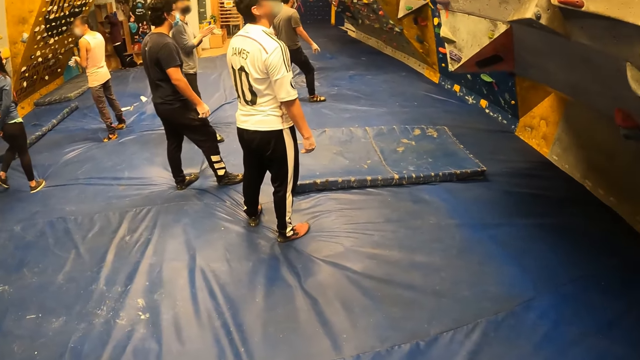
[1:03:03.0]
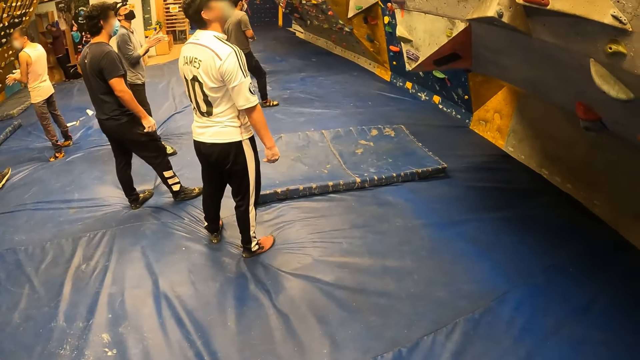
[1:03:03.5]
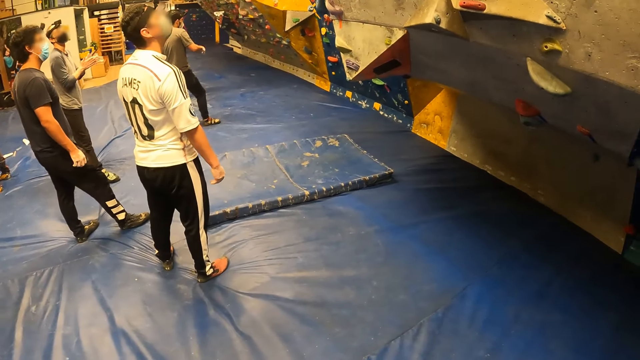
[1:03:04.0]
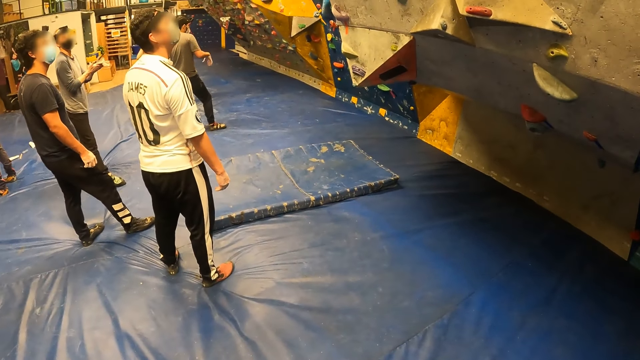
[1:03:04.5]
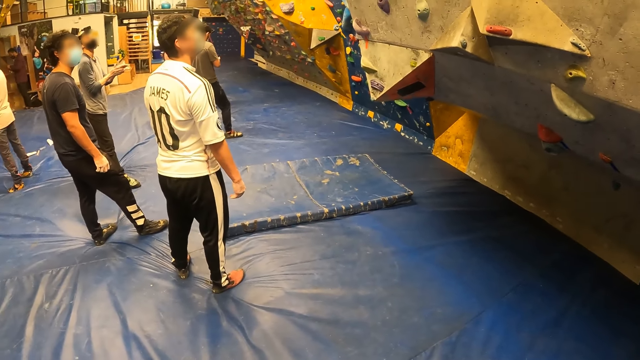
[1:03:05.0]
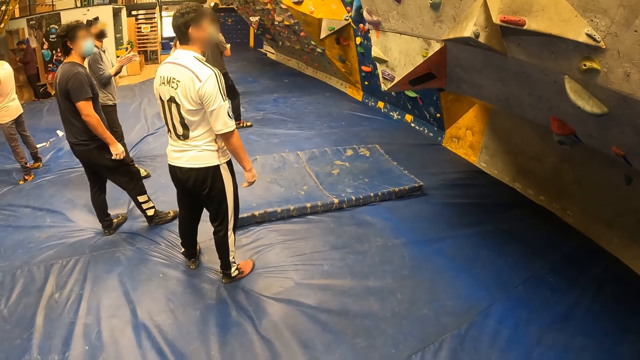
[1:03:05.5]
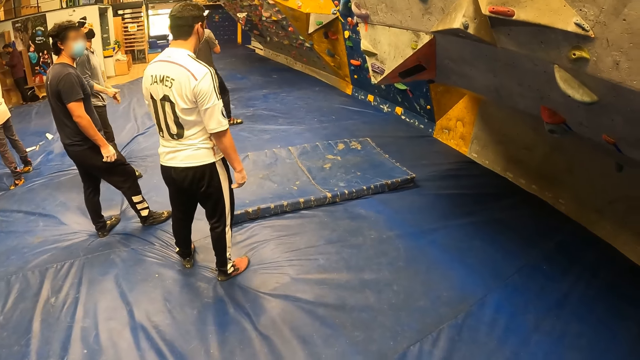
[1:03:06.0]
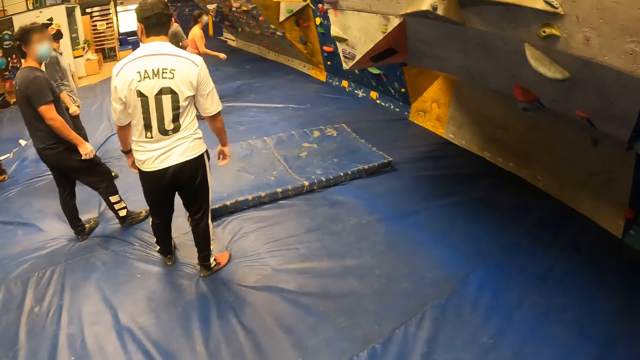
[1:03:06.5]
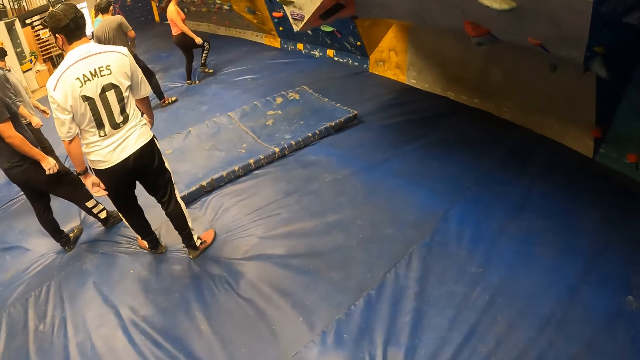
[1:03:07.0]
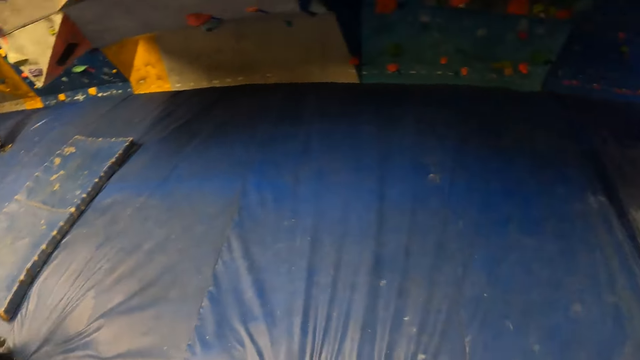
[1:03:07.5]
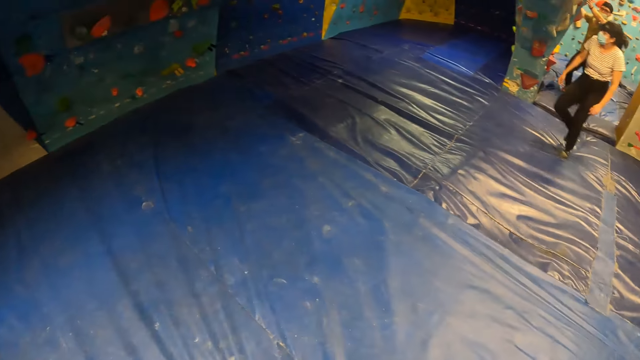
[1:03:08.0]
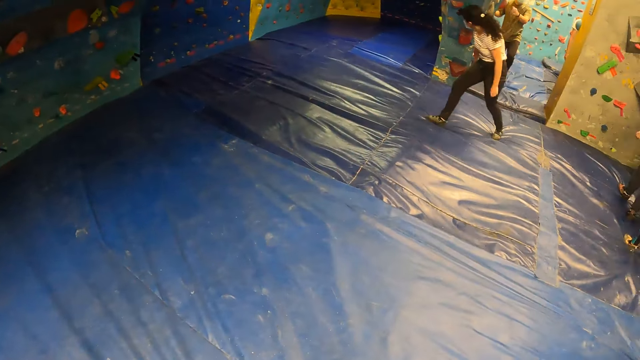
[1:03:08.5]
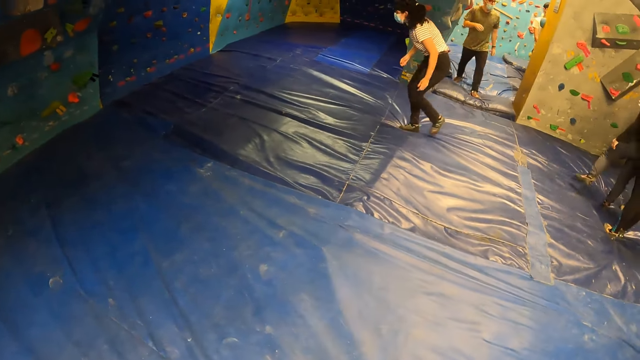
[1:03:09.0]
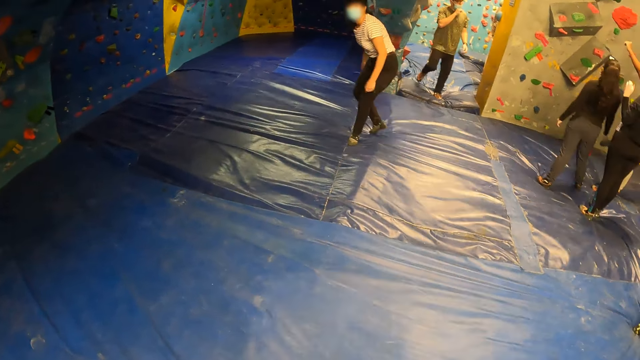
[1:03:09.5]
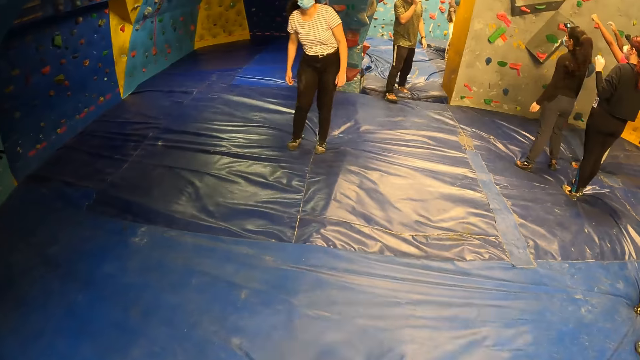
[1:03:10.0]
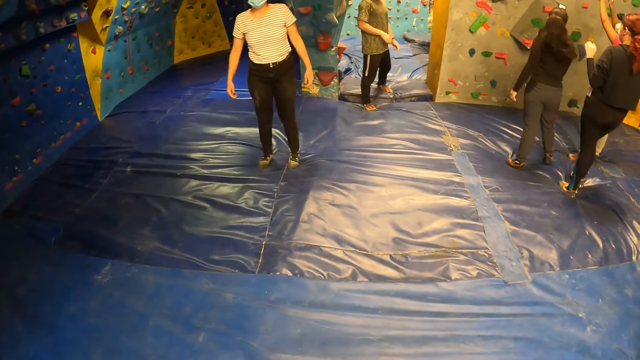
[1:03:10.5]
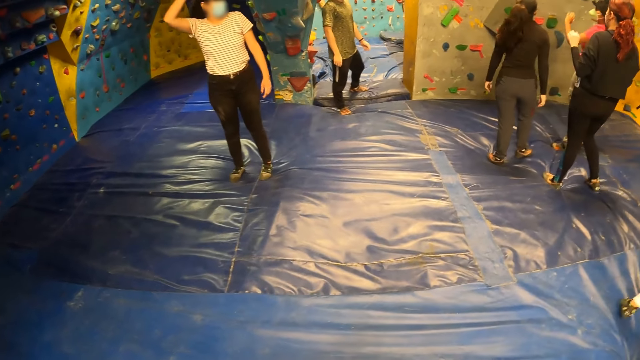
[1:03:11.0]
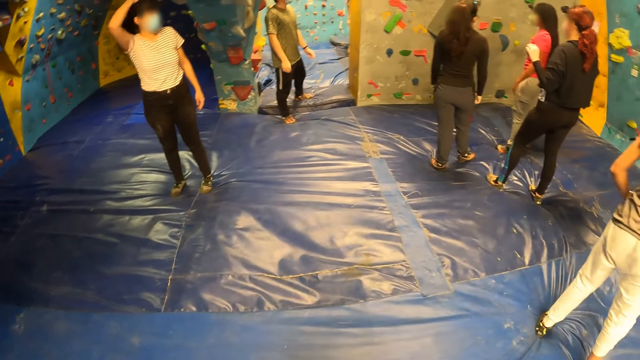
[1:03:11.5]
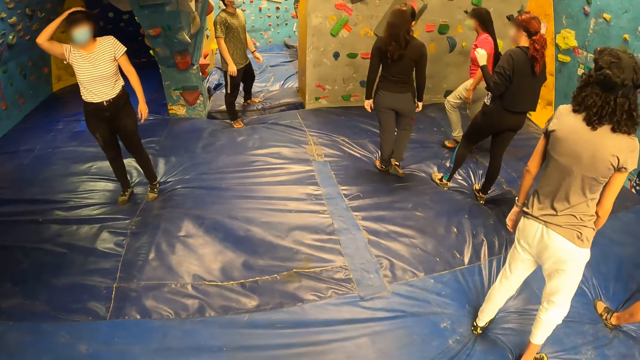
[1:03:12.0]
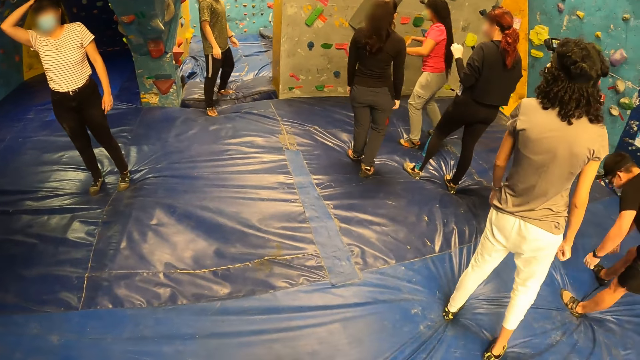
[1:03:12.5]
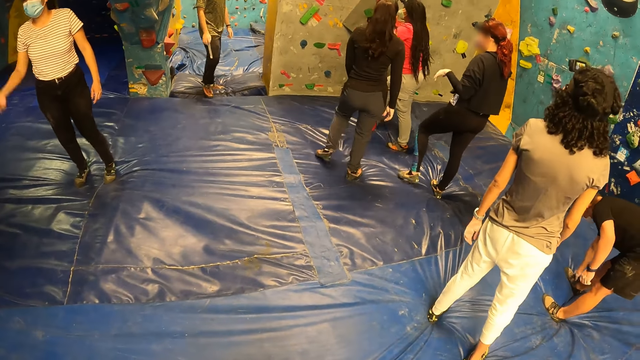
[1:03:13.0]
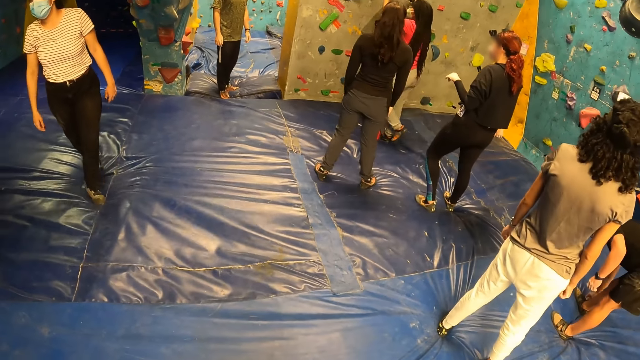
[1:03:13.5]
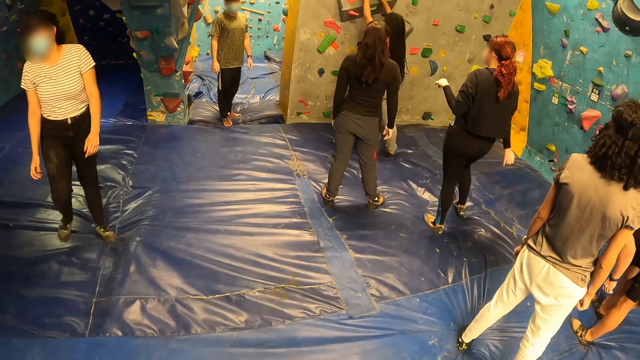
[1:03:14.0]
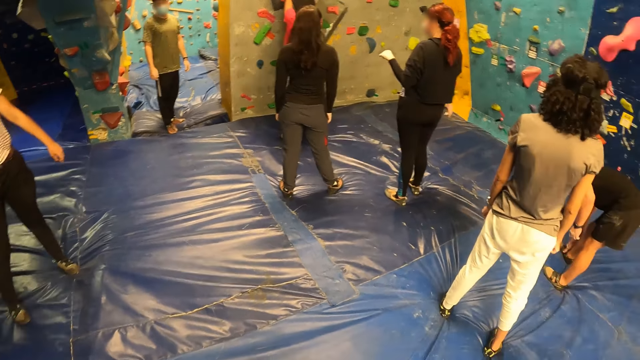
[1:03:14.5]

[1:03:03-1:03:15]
The camera wearer looks around.

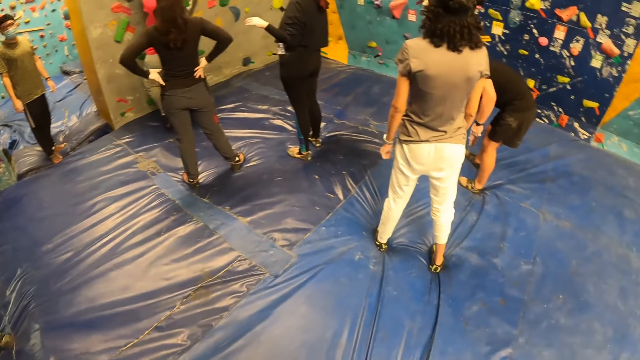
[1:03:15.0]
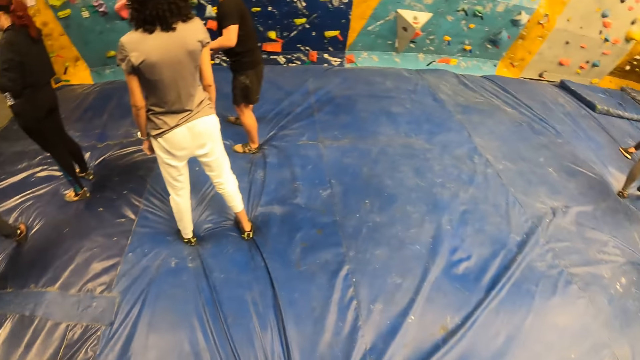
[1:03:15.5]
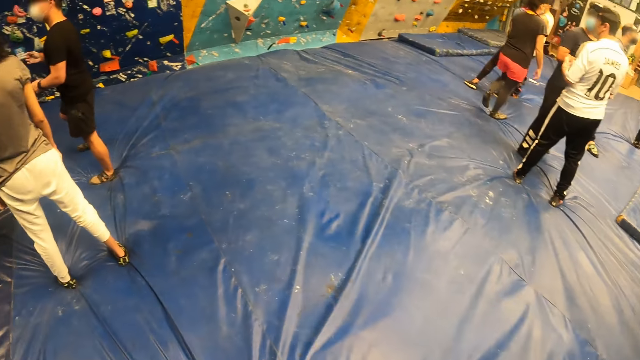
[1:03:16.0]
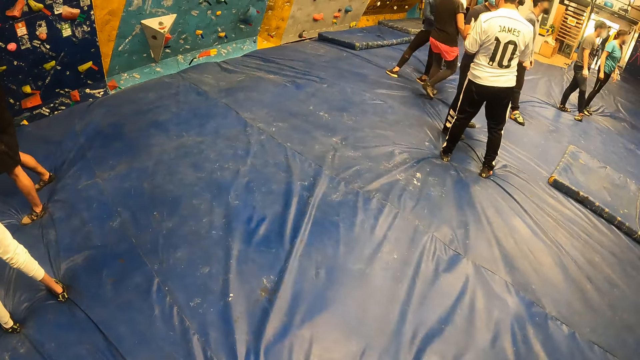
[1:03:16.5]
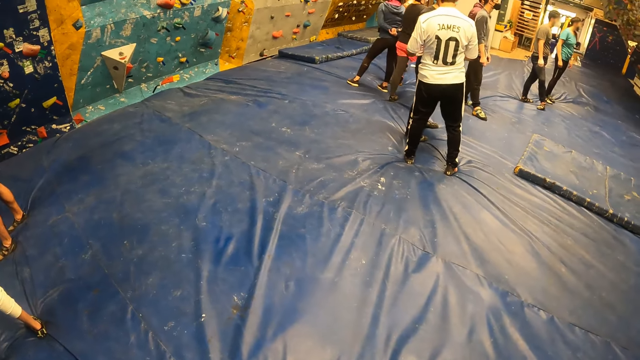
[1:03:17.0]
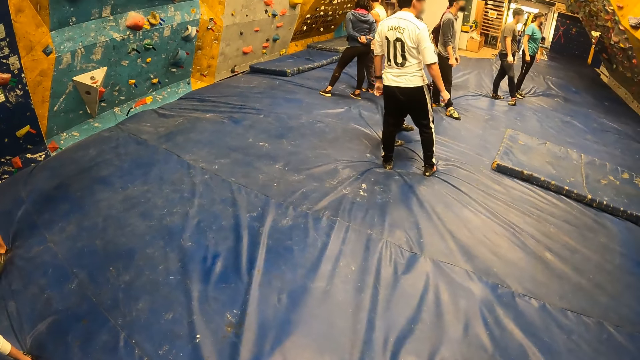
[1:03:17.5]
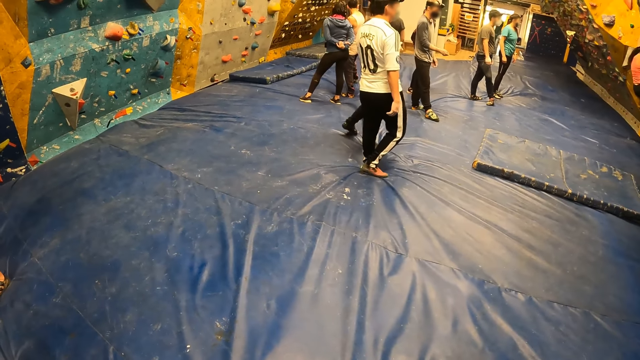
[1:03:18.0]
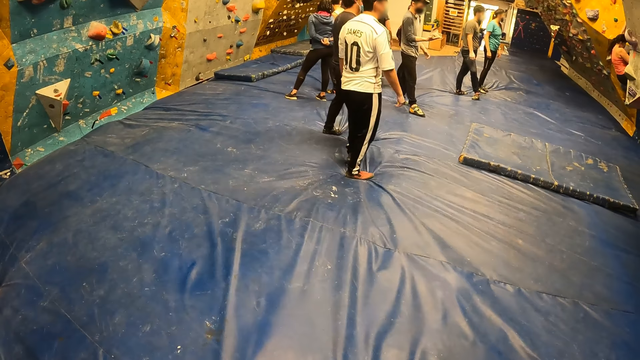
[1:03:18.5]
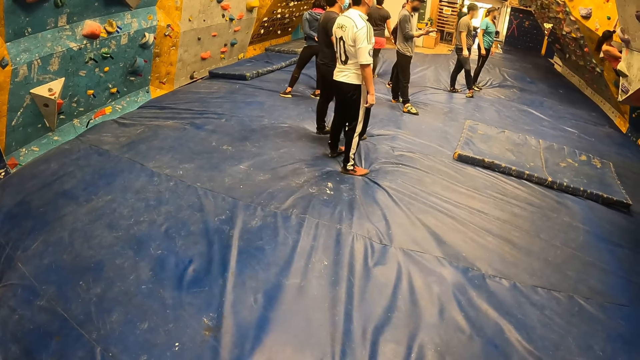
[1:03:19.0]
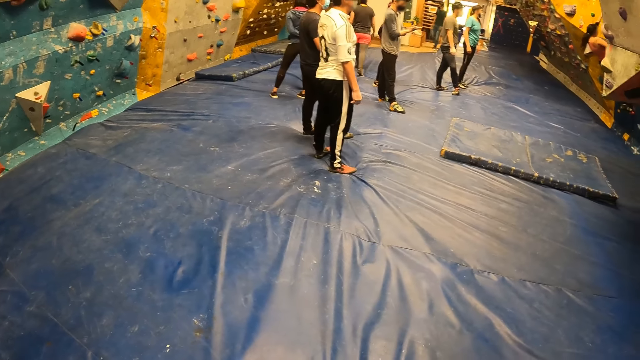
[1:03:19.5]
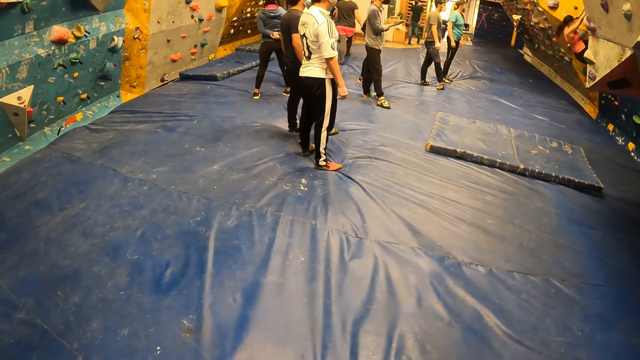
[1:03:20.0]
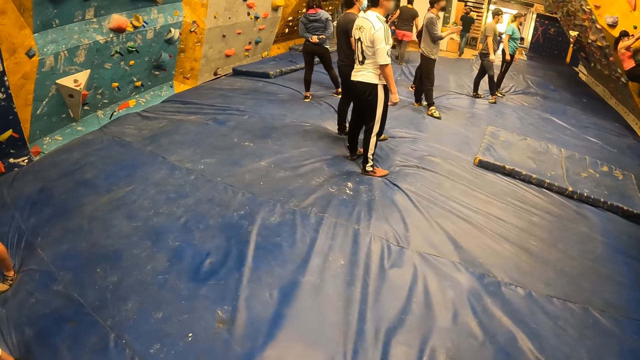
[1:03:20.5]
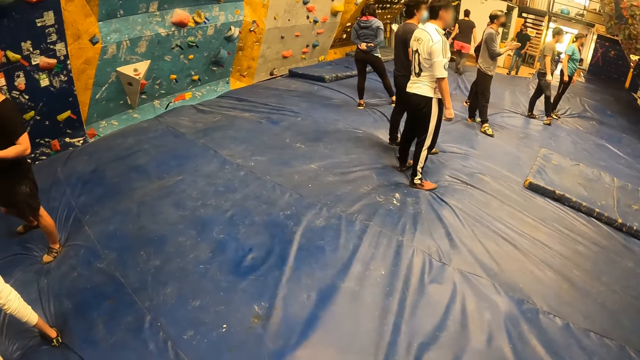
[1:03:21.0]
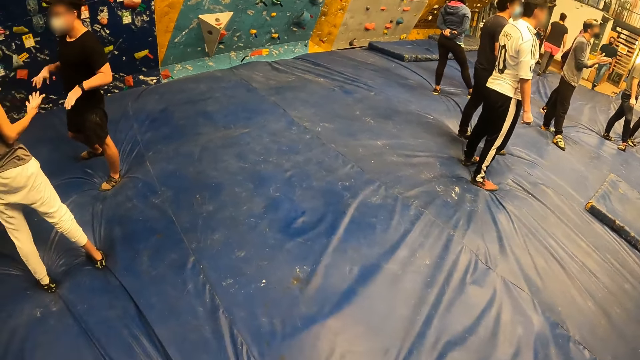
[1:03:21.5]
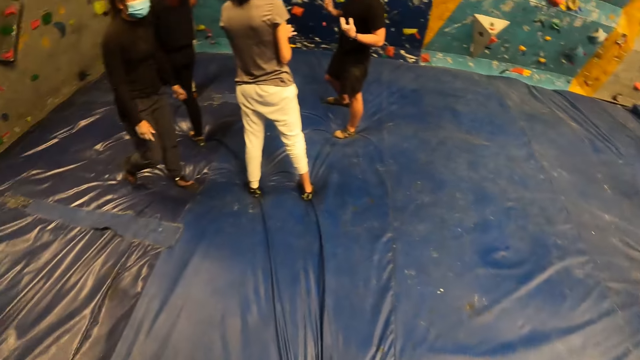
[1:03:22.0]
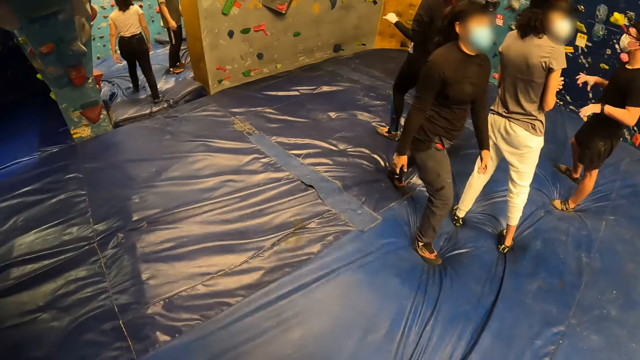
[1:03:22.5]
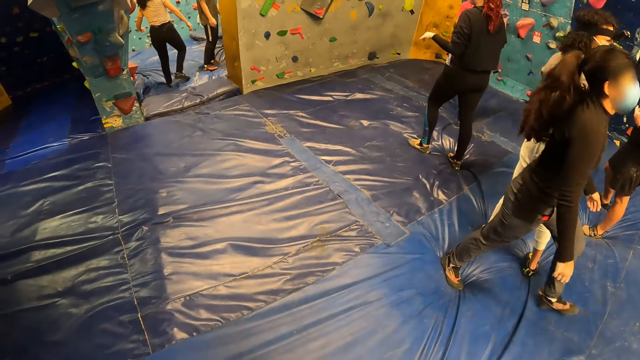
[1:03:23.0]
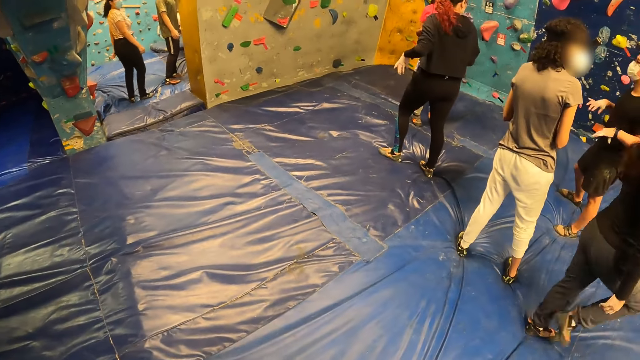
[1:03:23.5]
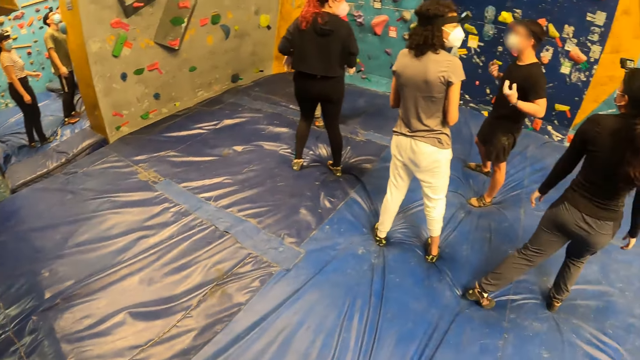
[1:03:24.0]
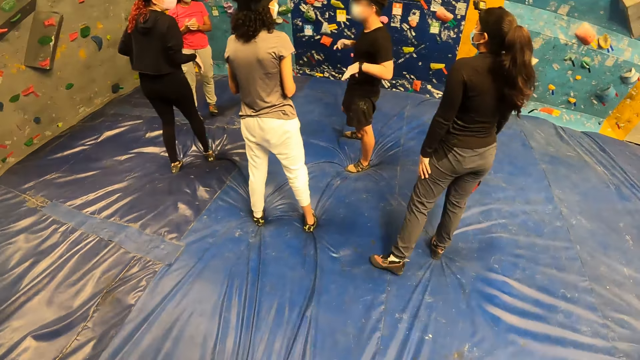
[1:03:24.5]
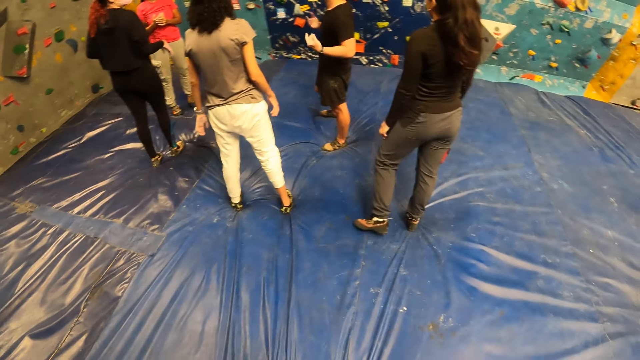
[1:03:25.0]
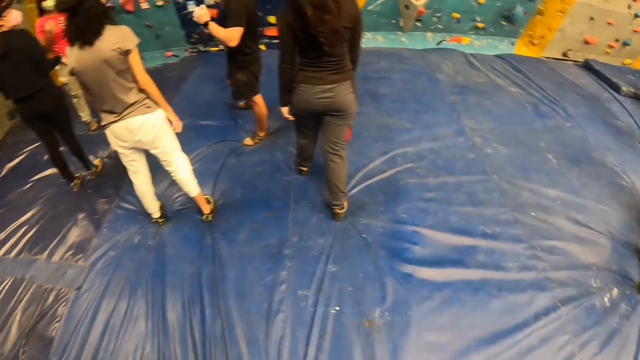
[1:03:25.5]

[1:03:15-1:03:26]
A woman walks past the camera wearer.
